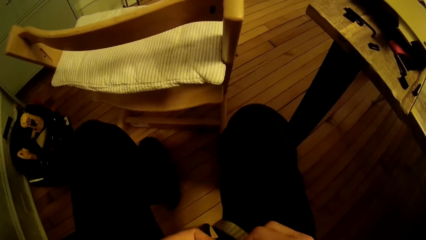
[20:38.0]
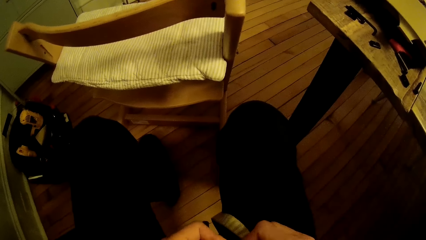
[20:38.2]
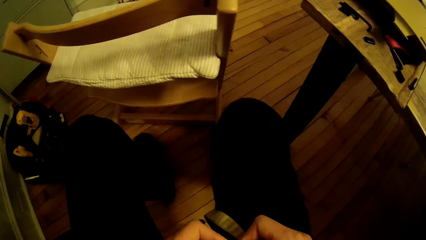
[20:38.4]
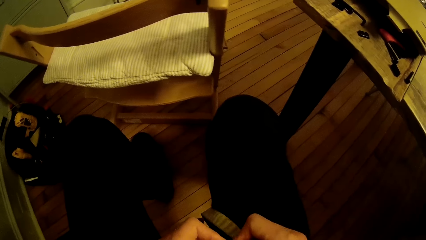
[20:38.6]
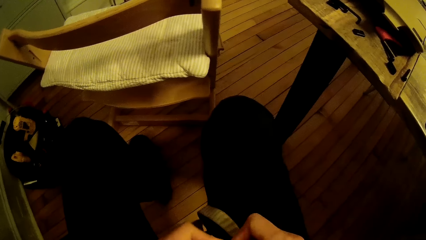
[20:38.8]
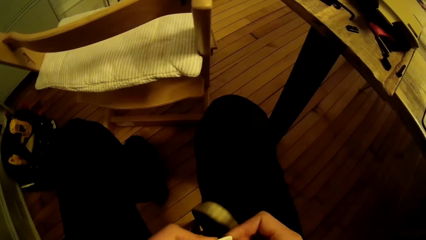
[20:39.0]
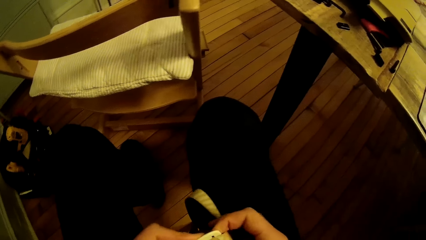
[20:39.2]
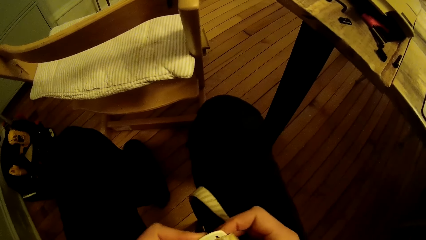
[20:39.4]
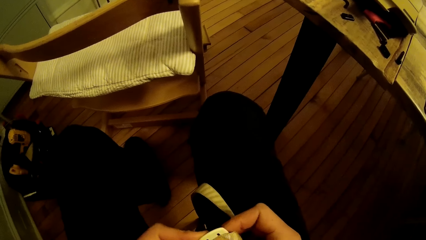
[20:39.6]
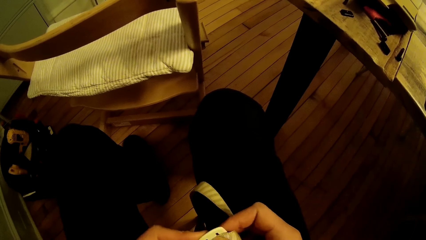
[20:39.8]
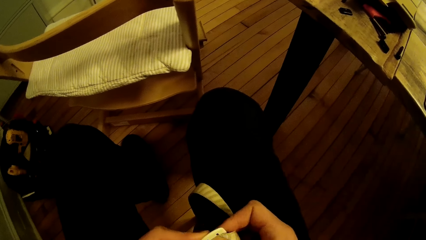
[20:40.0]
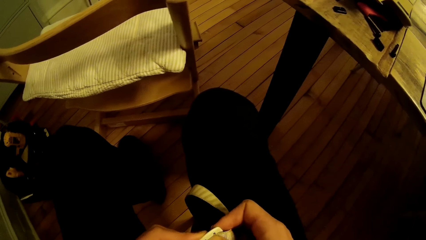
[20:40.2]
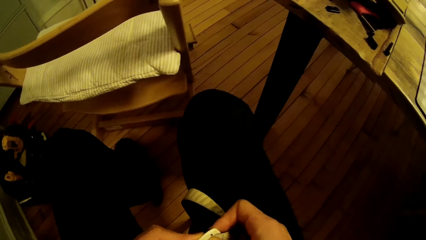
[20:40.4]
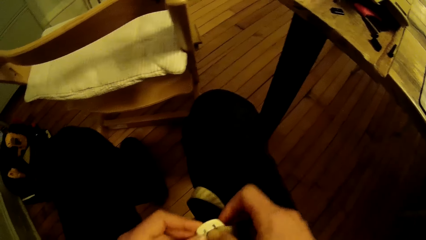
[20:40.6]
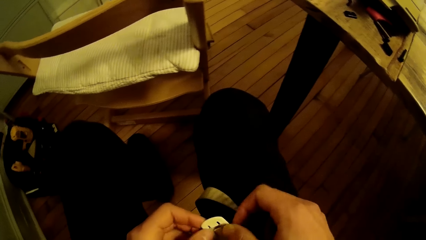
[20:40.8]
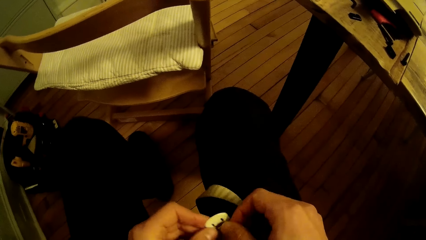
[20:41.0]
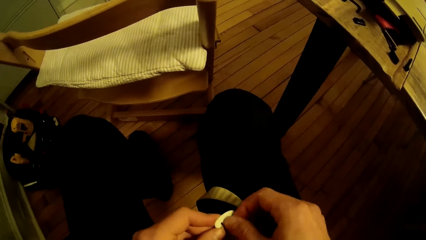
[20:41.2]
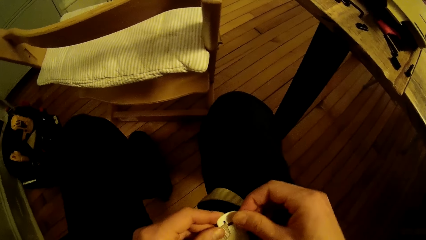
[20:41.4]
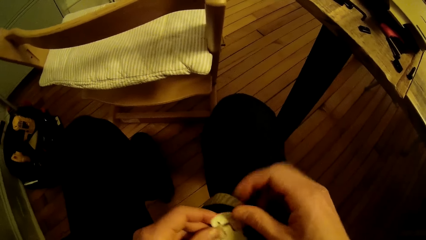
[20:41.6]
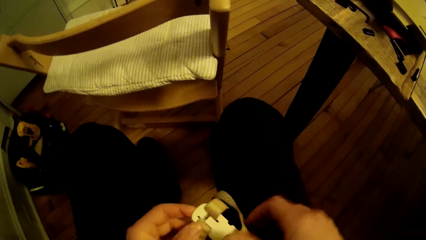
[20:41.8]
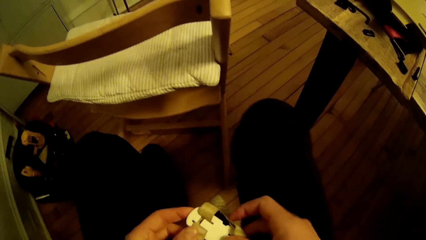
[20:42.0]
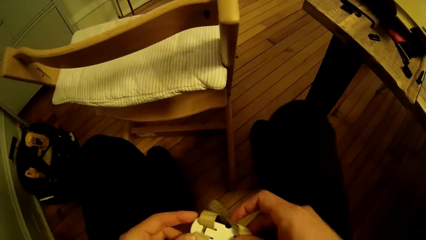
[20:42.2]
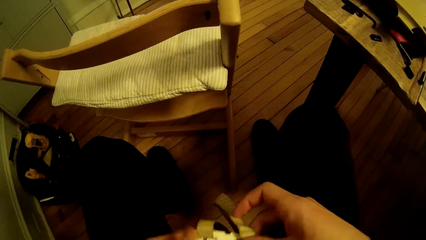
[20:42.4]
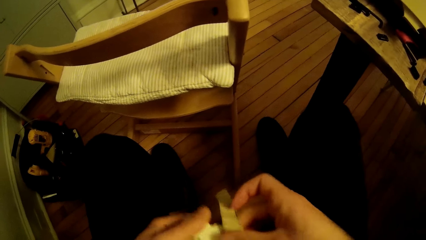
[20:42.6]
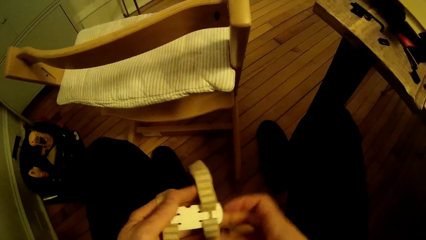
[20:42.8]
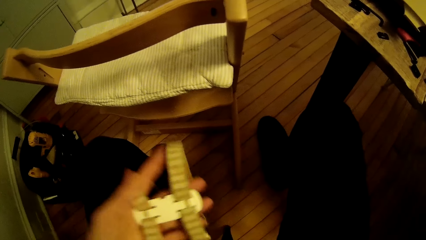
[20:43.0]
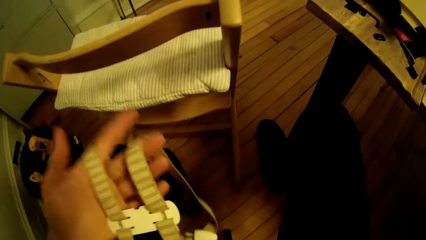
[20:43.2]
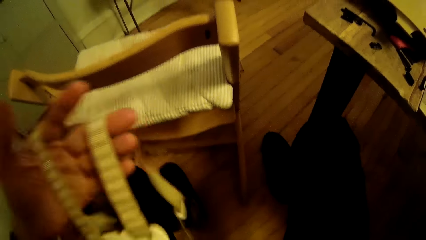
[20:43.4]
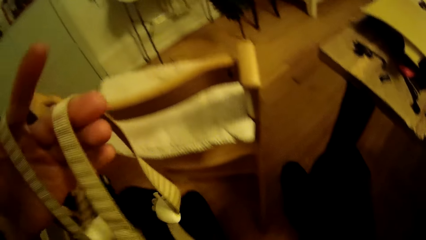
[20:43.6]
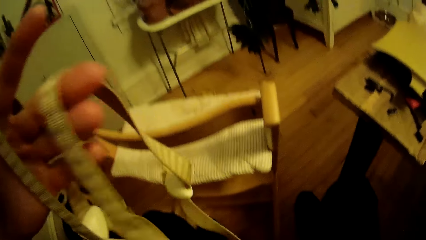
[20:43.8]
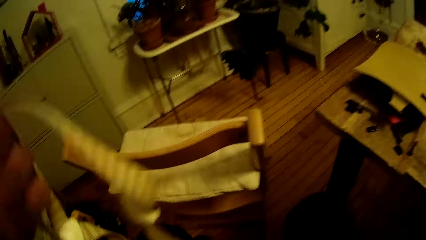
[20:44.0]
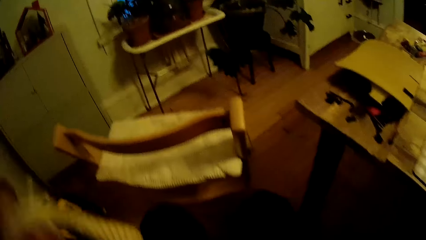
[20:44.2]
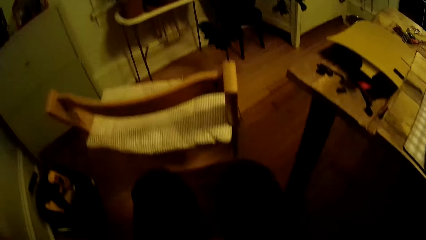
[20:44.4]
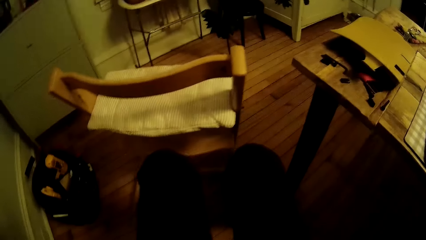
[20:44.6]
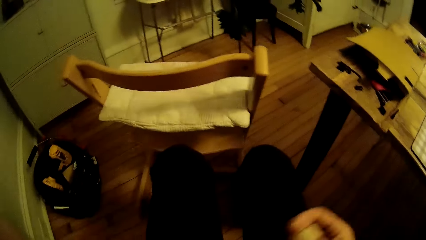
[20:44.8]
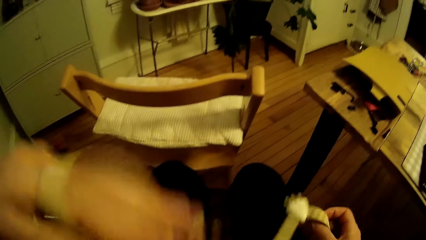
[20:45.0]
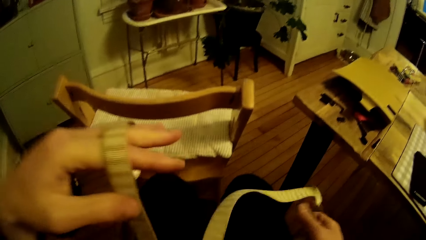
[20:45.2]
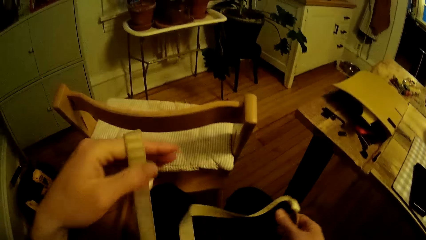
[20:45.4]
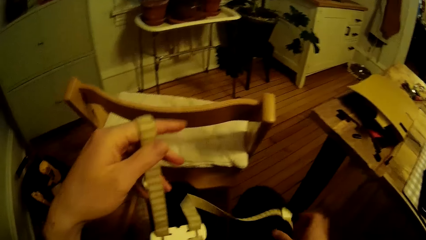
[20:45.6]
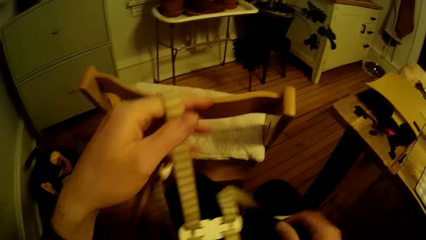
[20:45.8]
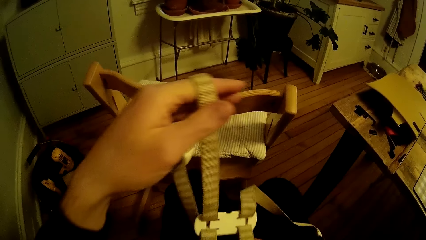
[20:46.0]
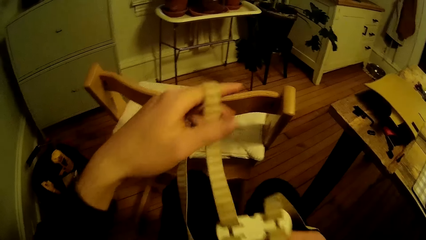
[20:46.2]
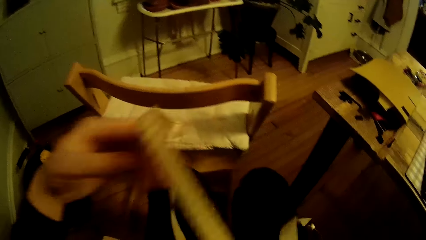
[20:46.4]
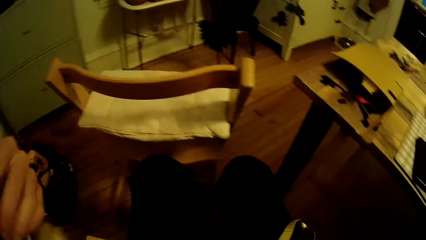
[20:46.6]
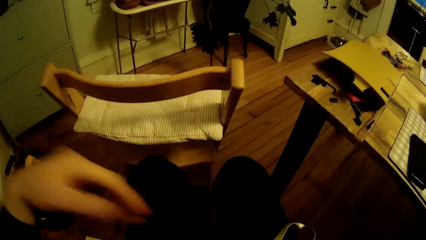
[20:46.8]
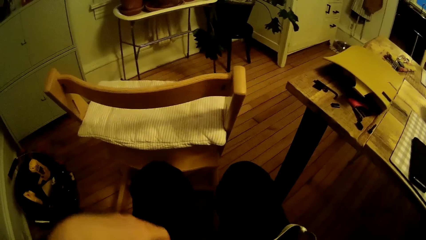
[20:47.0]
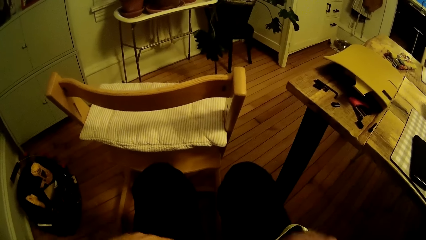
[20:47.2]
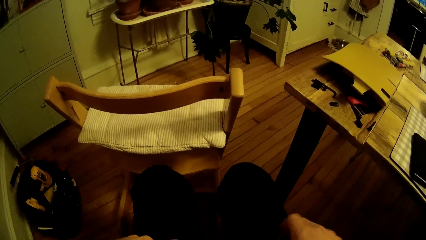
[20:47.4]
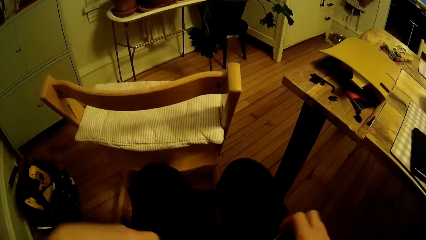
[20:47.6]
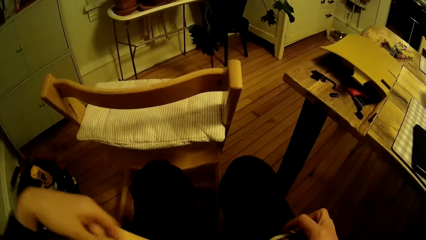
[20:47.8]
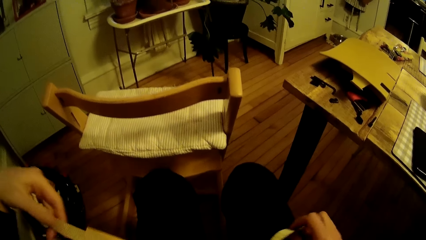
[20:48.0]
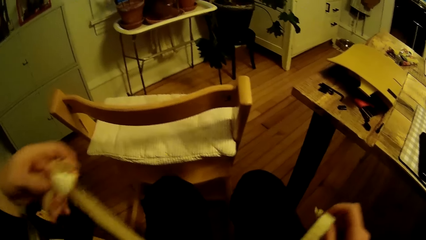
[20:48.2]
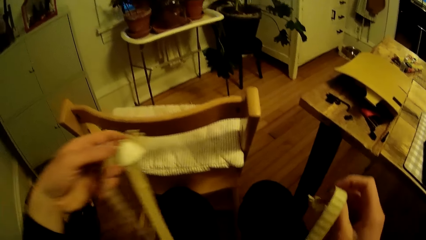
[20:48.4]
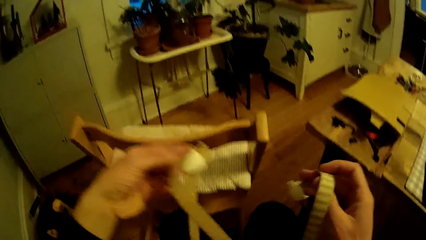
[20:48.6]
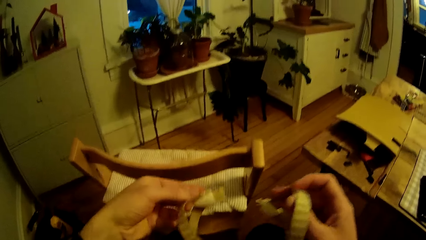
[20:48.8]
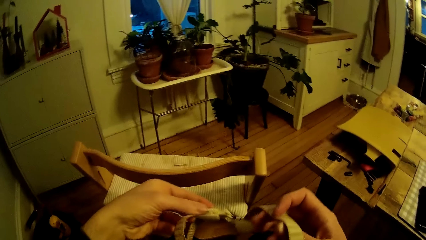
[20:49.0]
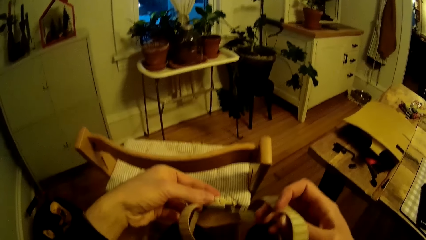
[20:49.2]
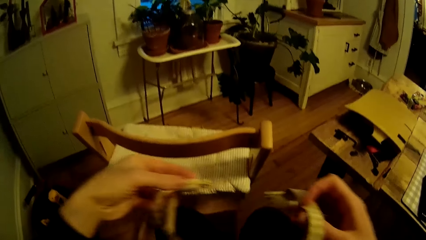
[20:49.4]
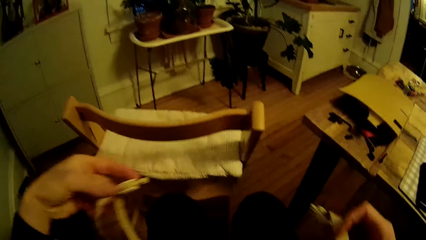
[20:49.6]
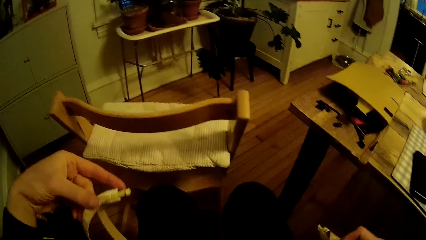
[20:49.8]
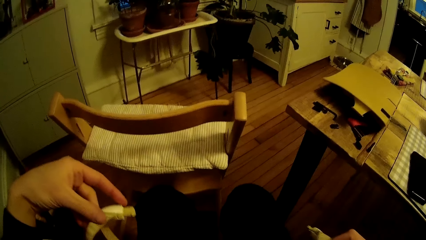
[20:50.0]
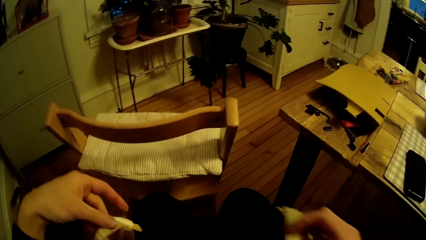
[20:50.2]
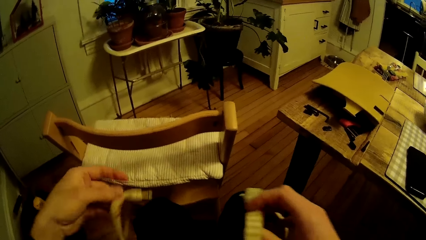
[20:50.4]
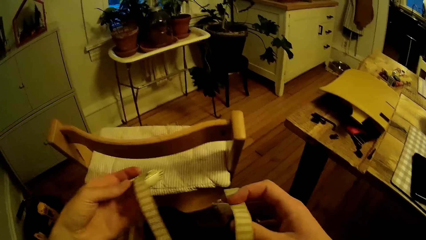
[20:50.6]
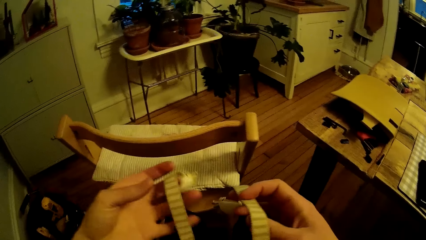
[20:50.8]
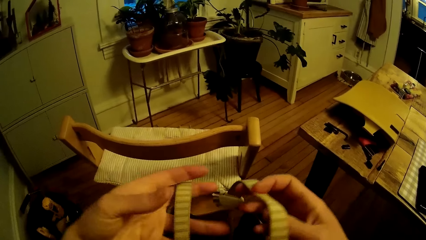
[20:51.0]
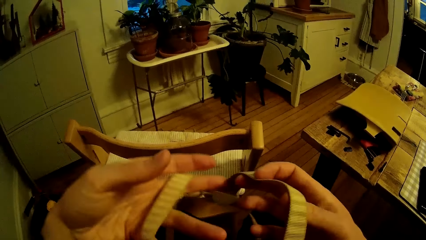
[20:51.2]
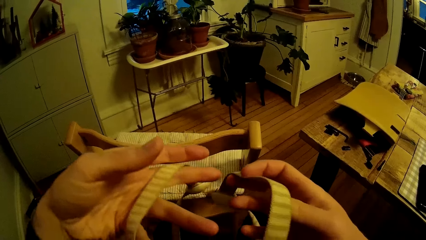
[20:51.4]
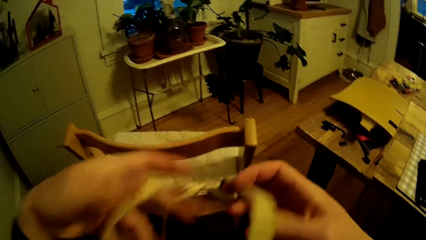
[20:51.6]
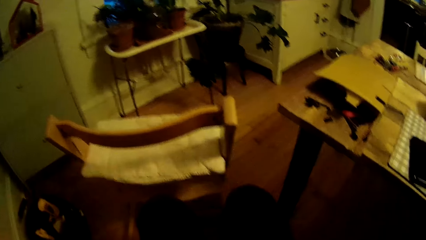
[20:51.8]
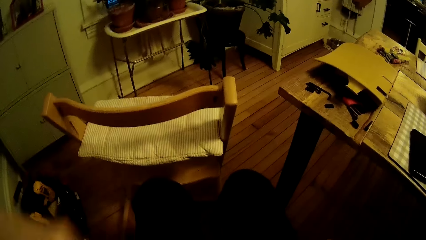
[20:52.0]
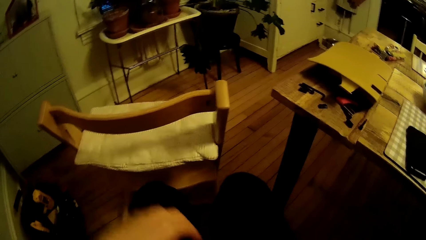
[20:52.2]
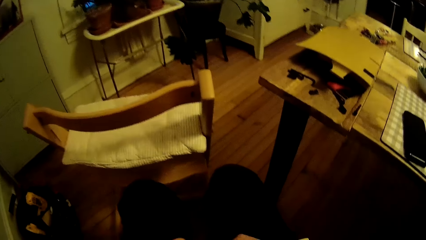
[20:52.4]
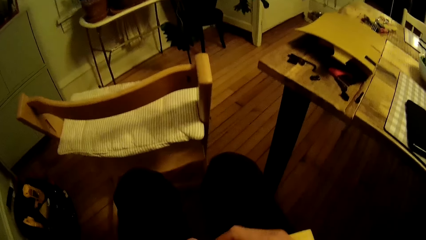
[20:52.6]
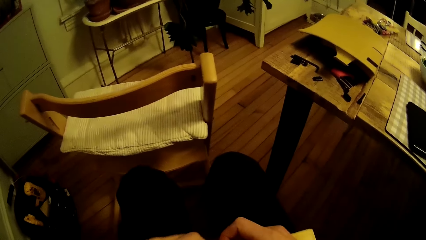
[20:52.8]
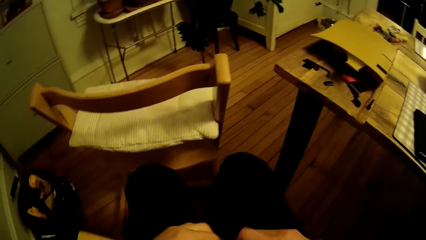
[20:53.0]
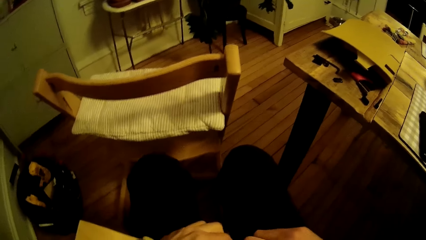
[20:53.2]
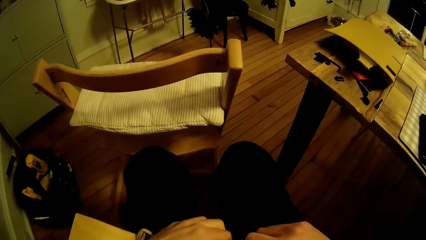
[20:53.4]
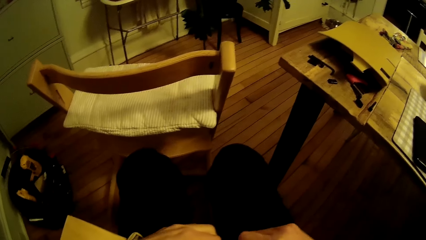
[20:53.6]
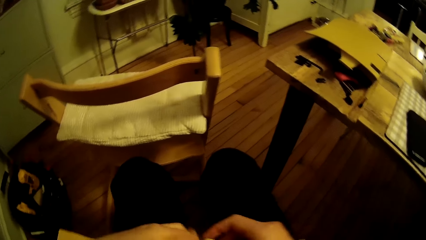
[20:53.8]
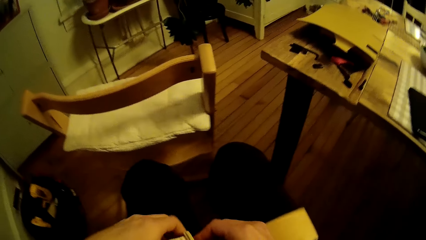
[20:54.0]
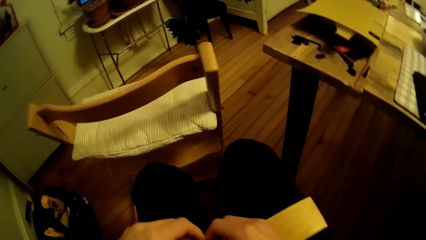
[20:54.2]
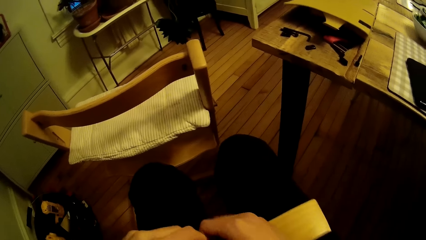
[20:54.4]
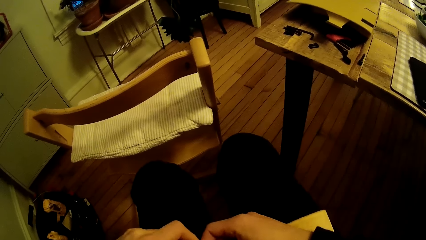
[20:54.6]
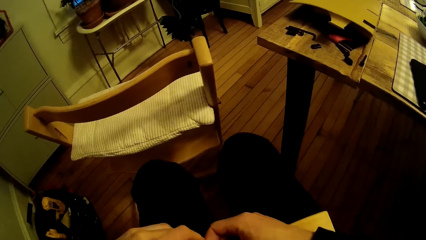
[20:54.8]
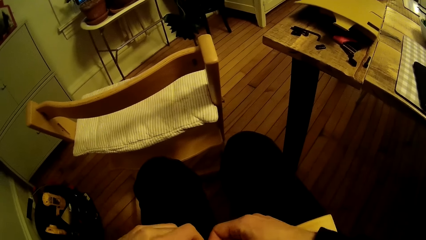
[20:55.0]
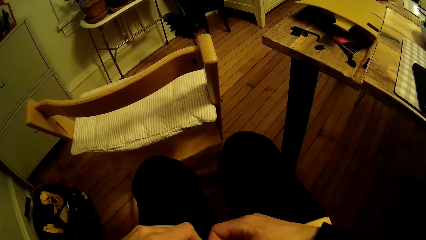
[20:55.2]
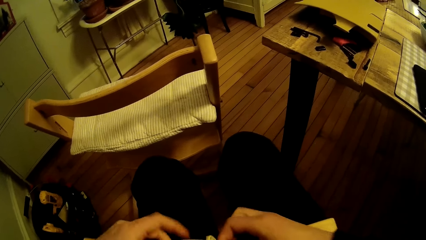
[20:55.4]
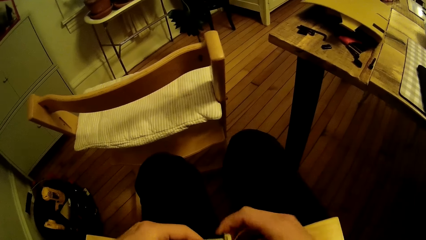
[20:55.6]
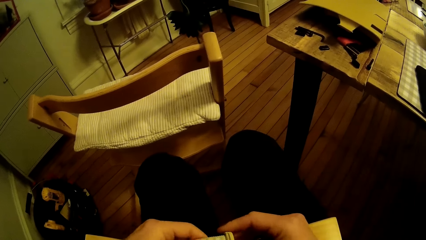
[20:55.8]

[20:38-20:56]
The camera wearer lifts the rope or belt and the buckle with his left hand. He lowers the belt. He moves the belt. He drops the belt. He holds the belt. He moves the belts towards each other. He moves the belt apart. He lifts the belts. He lowers the belt. He fixes the belt on a wood.
